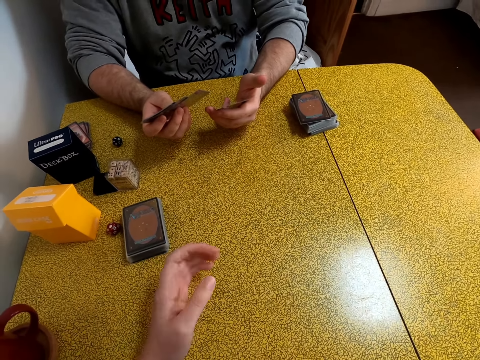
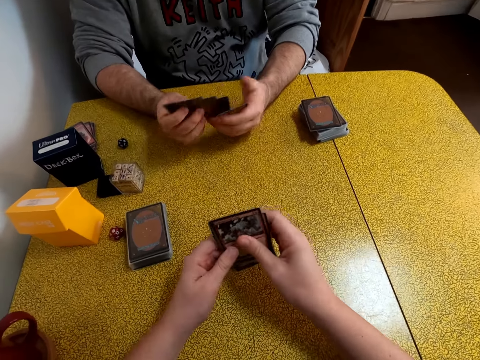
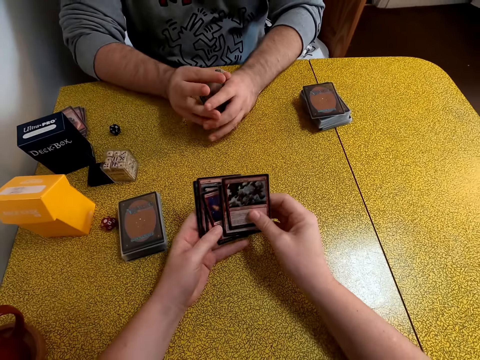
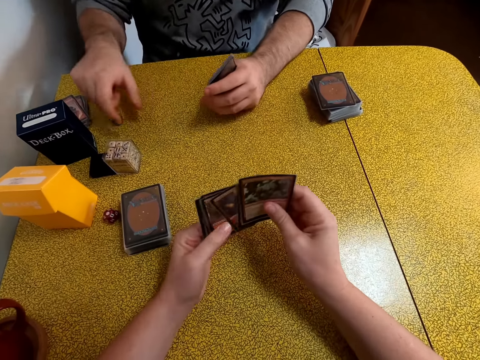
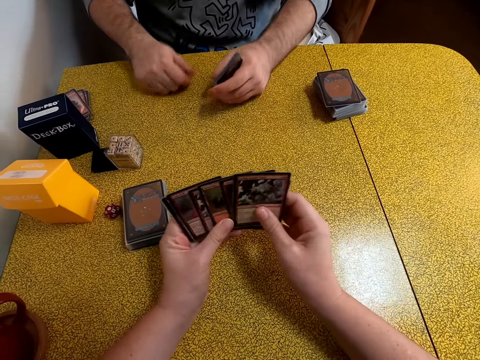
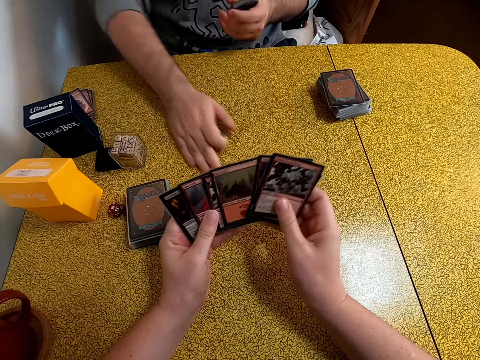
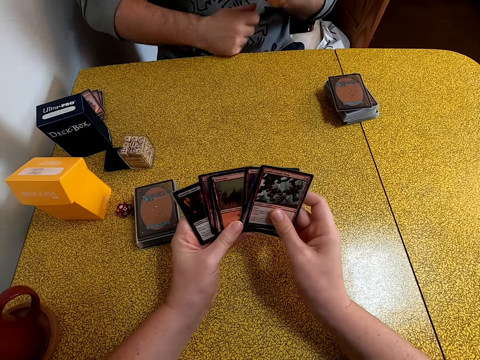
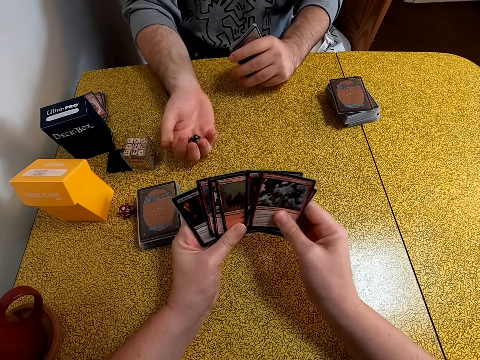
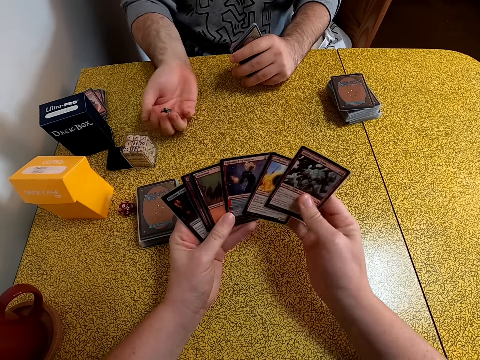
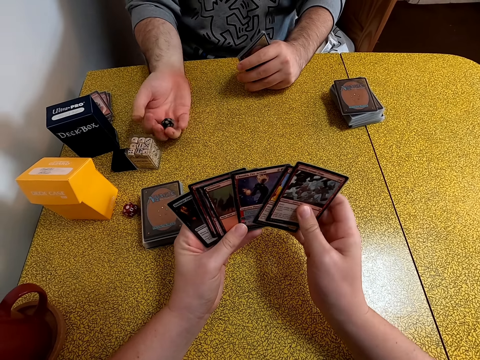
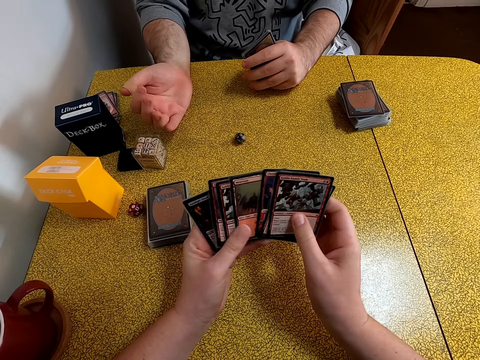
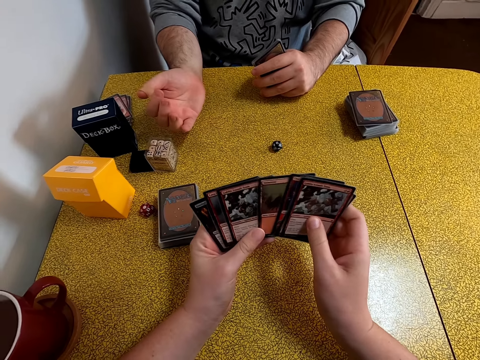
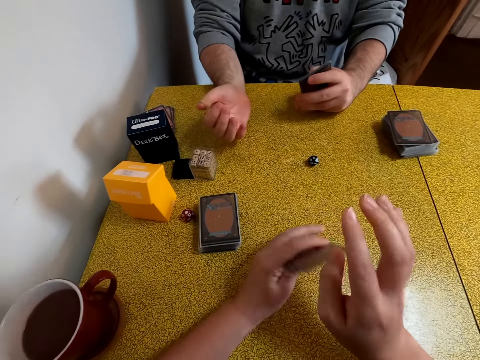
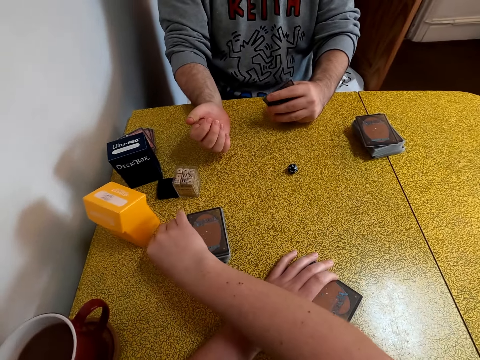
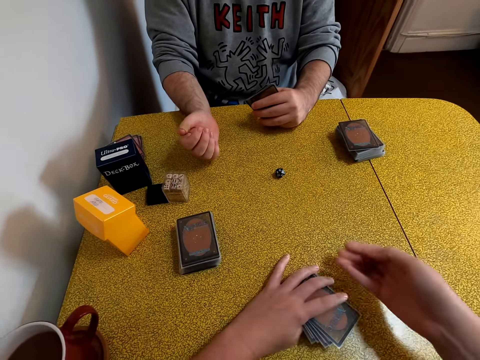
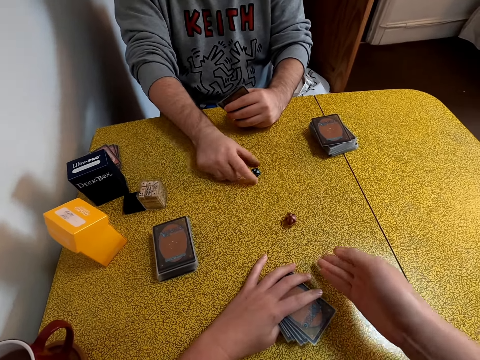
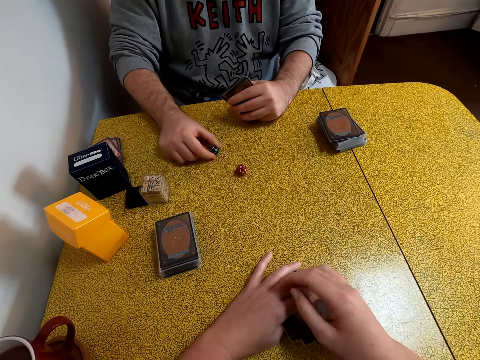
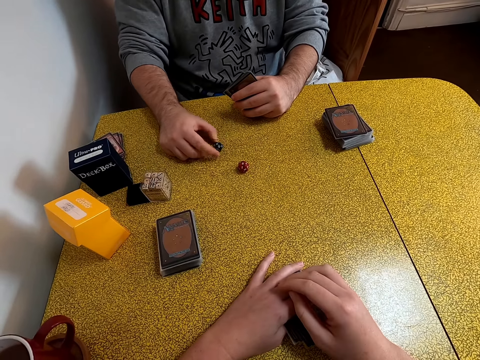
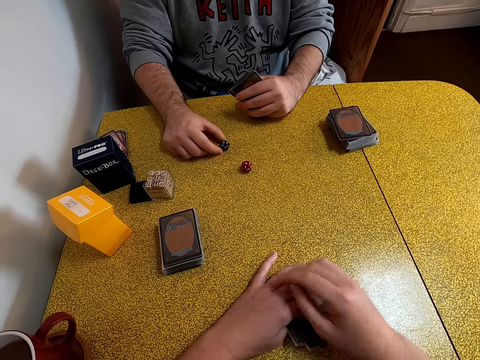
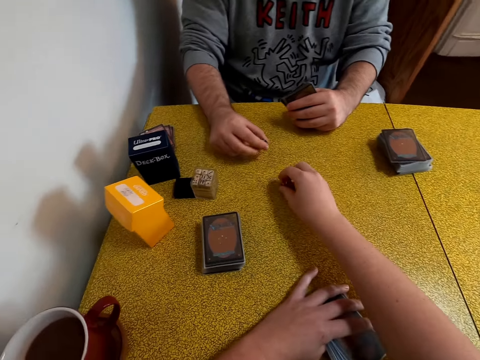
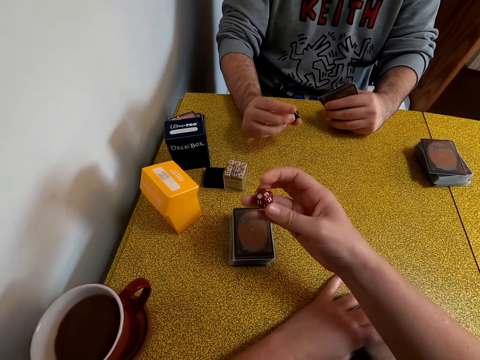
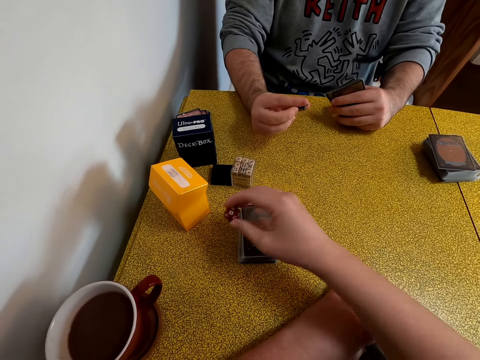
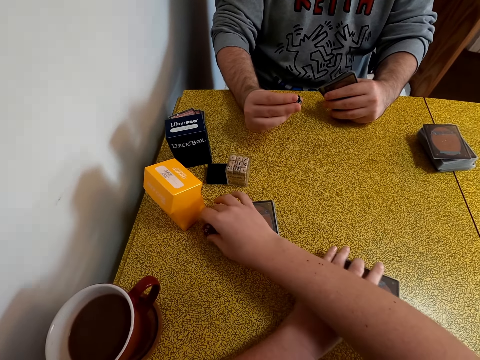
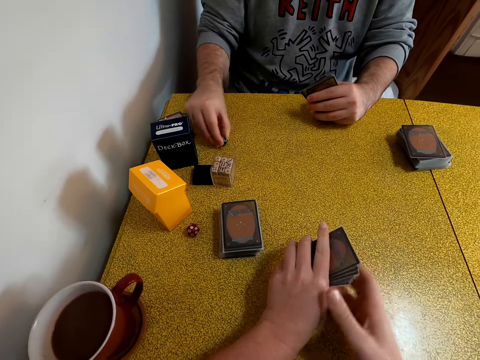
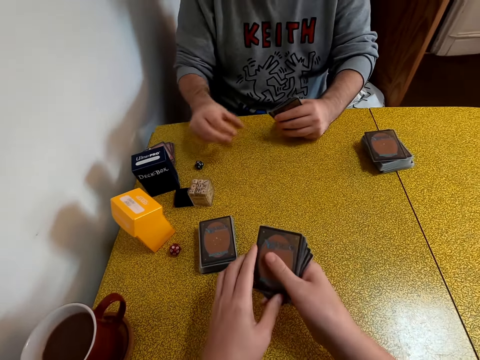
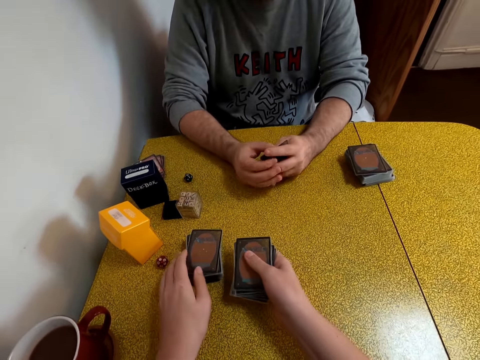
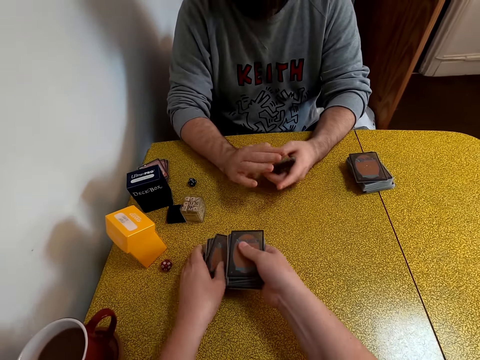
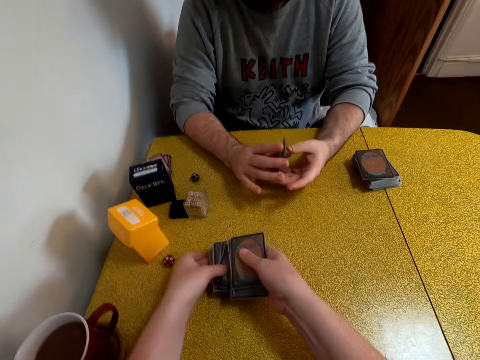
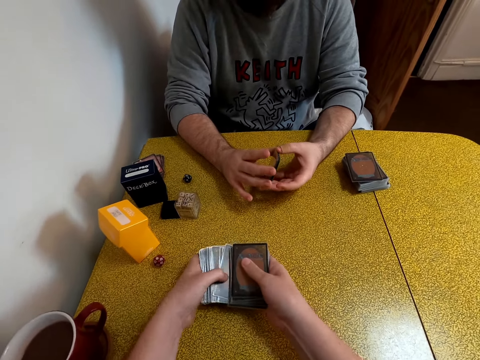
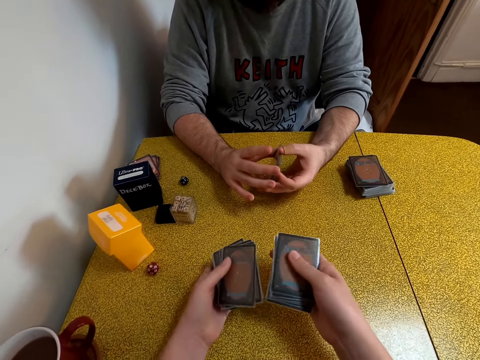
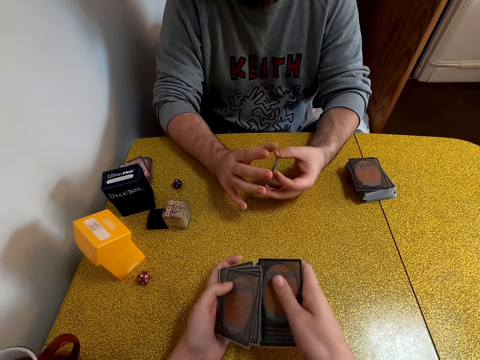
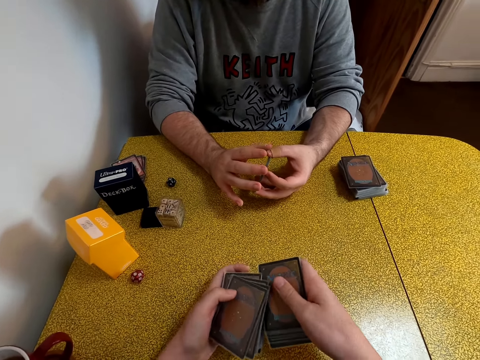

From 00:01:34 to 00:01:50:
The camera wearer stares at the cards in her hands. A man picks dice from the table. The camera wearer organizes her cards. The man wipes the table, shakes a dice in his hand, and throws the dice on the table. The camera wearer picks a dice from the table and throws the dice on the table. The man picks the dice from the table. The camera wearer picks the dice from the table. She puts the dice on the table. The man puts the dice on the table. The camera wearer collects cards from the table. She shuffles the cards.

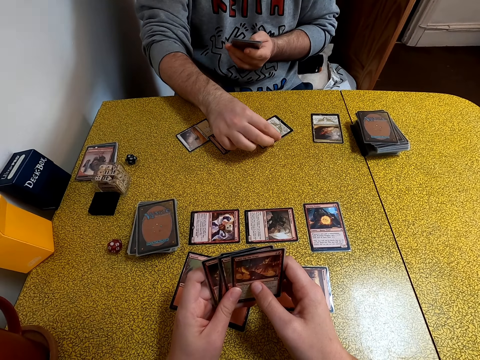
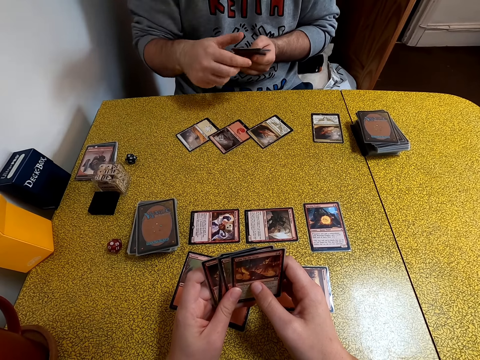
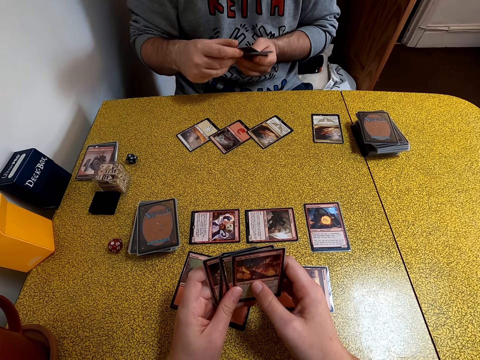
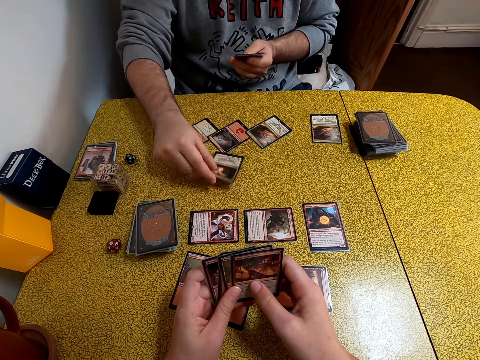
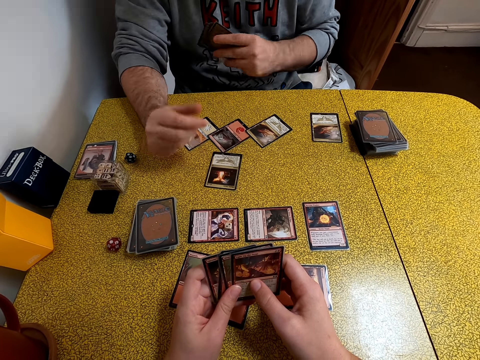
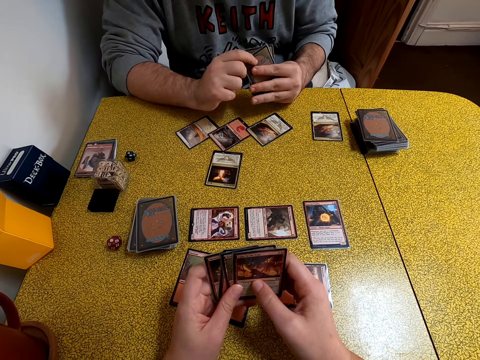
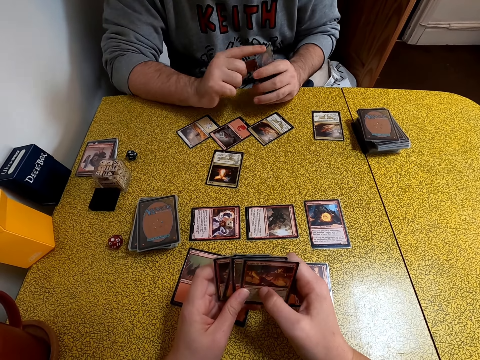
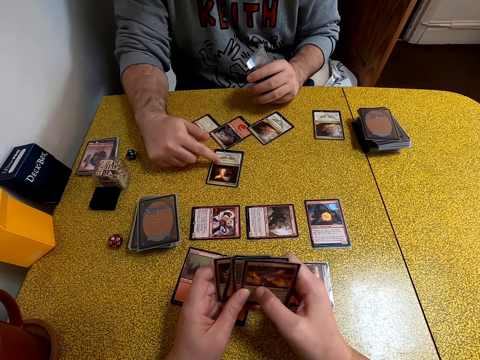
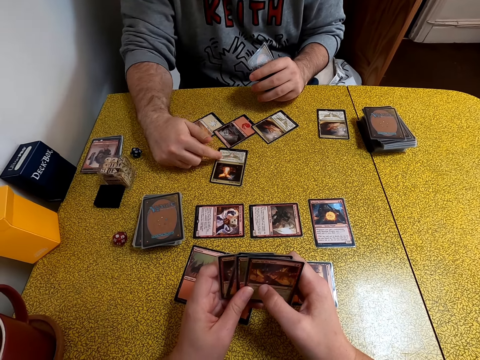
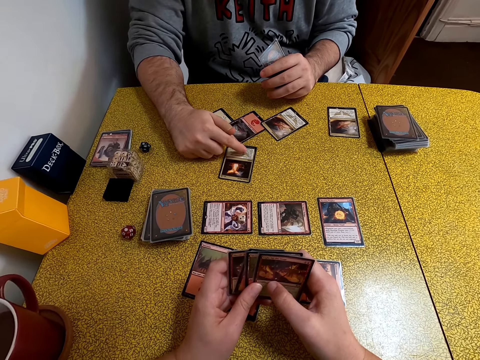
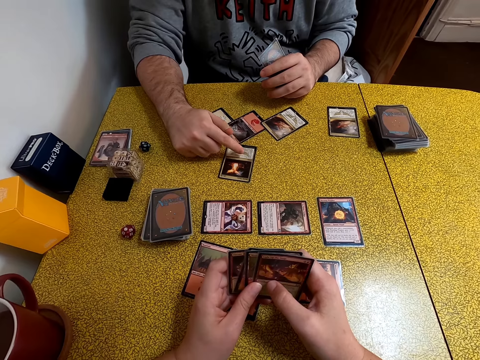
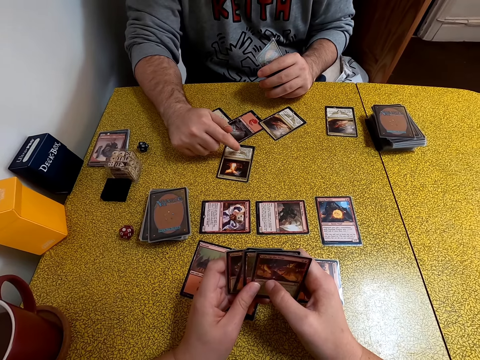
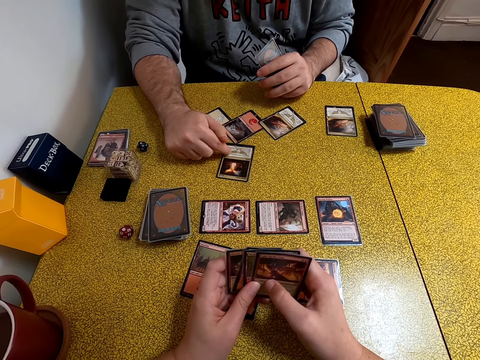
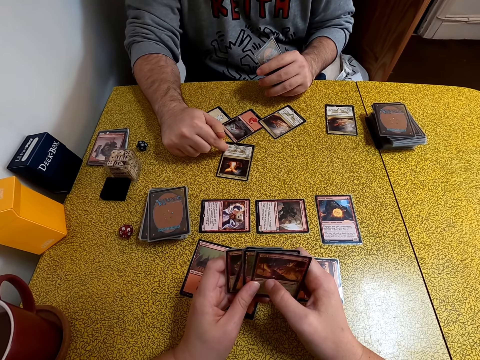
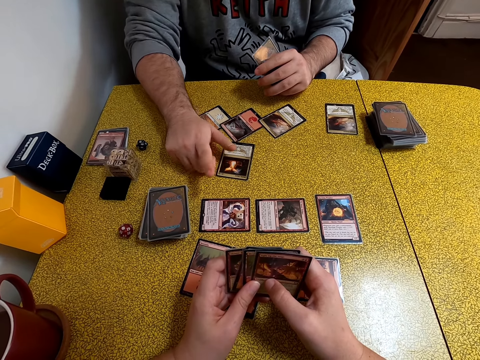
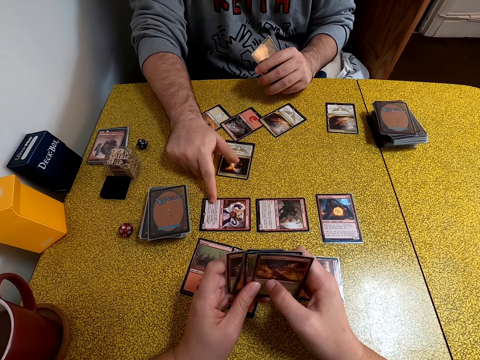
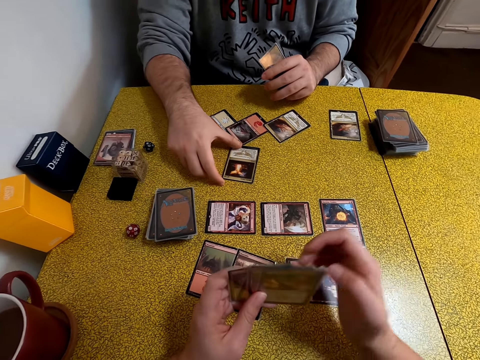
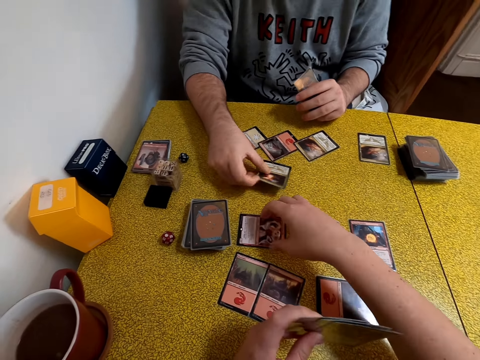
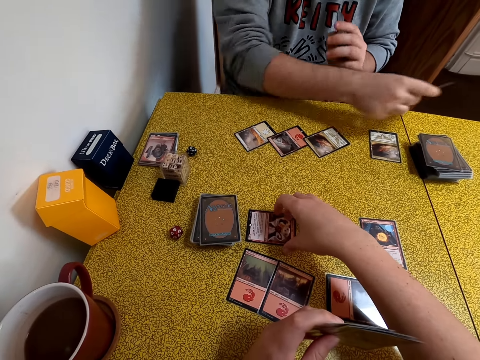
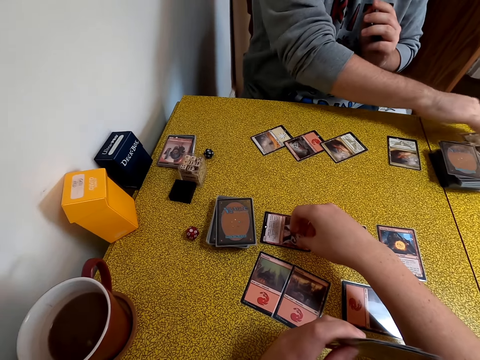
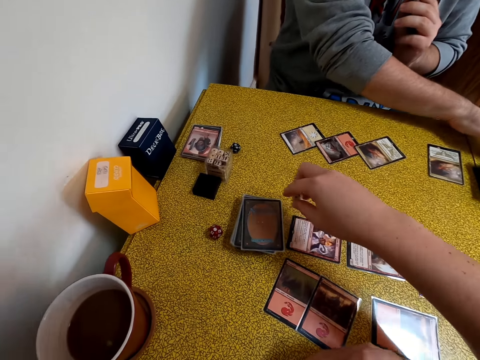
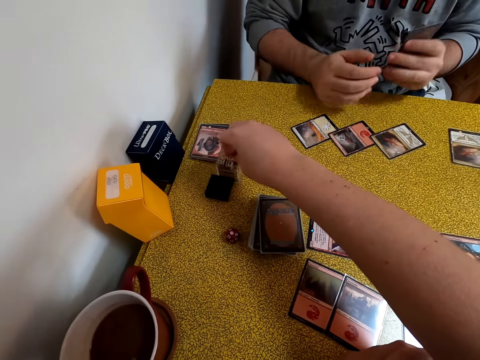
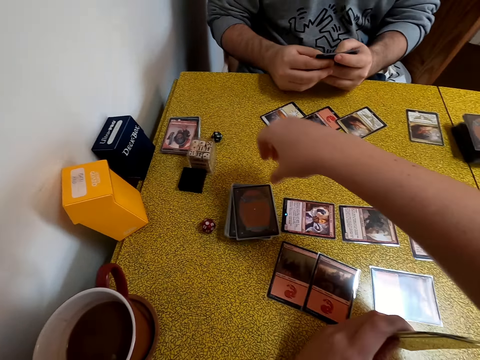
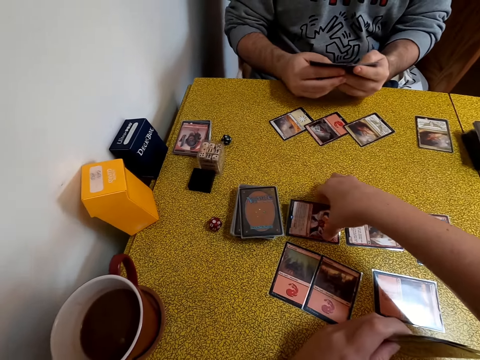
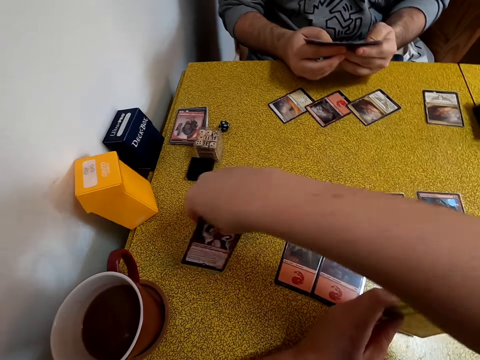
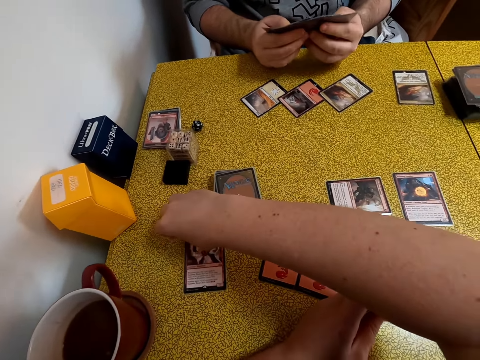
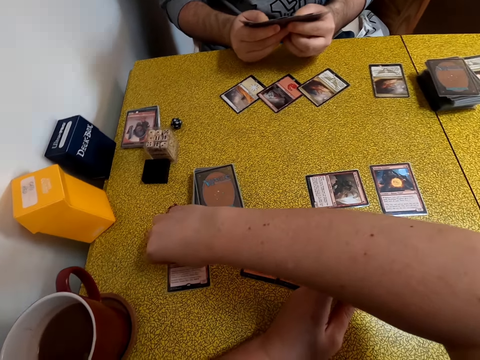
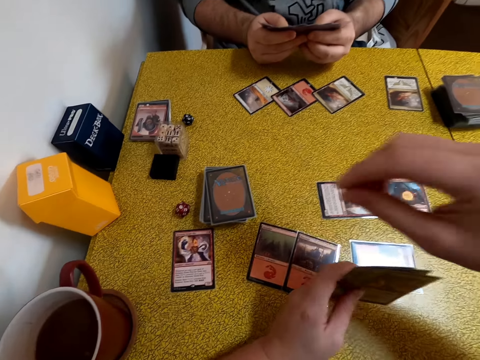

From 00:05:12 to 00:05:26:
A man puts a card on the table. The man points at the card on the table, picks a card from the table, and puts a card on the table. The camera wearer picks a dice from the table and puts the dice in the dice box. They pick a card from the table and put the card on the table.
